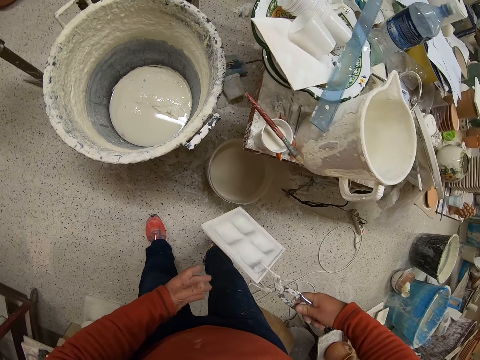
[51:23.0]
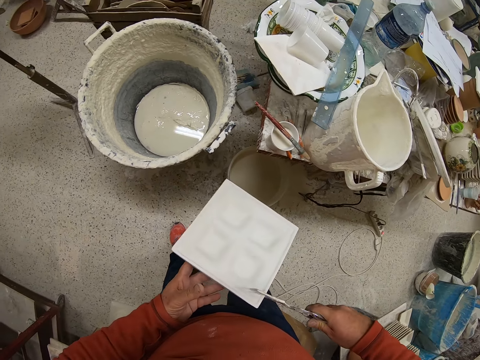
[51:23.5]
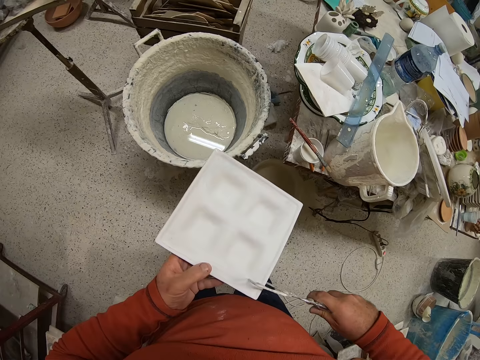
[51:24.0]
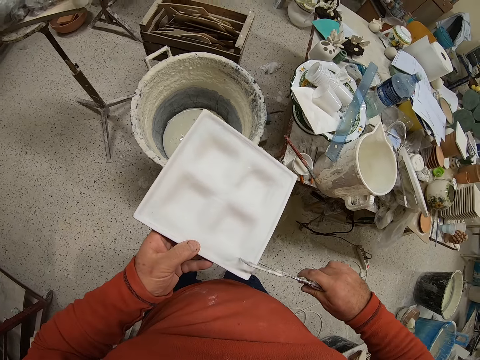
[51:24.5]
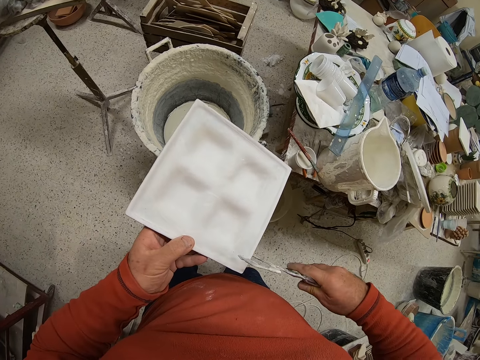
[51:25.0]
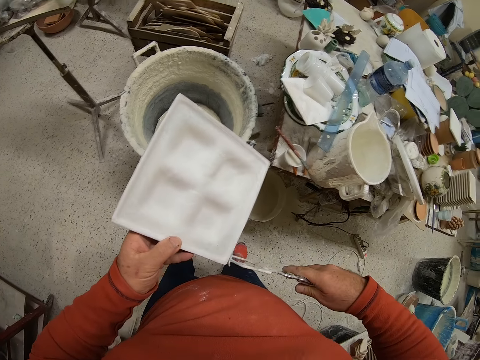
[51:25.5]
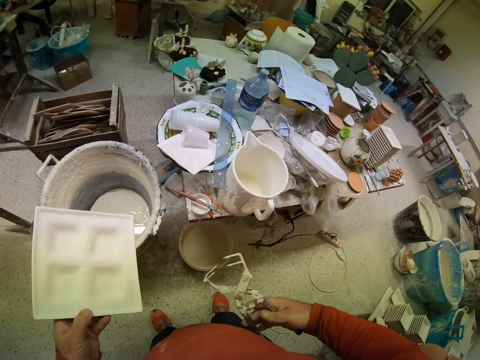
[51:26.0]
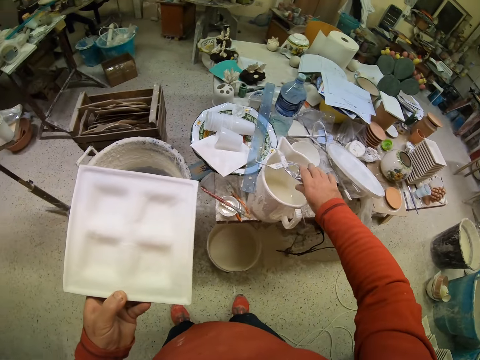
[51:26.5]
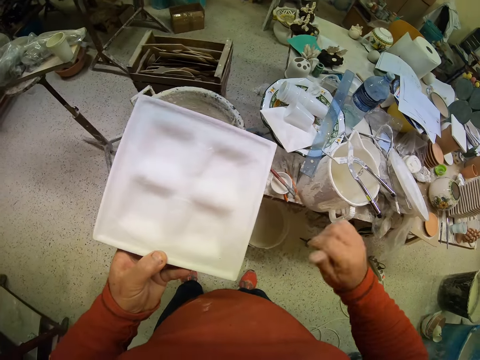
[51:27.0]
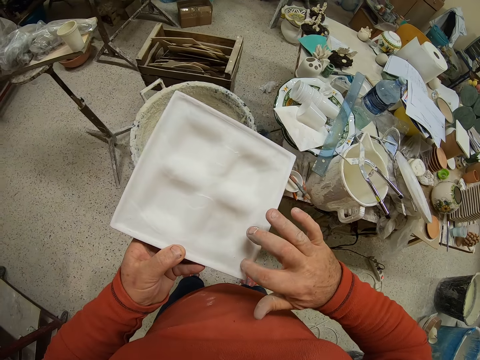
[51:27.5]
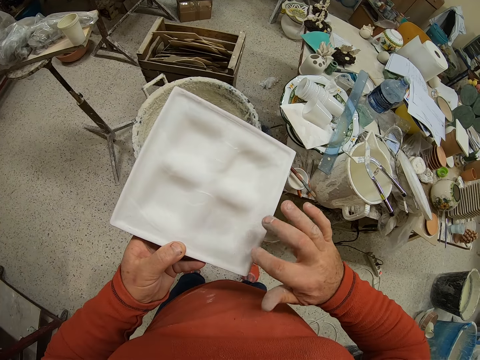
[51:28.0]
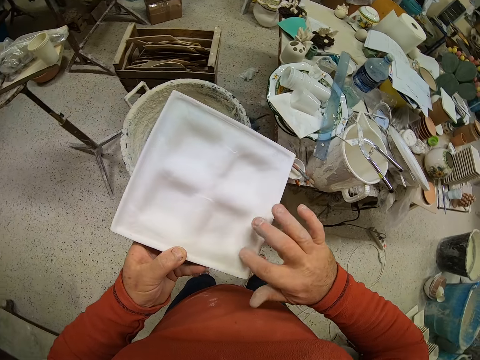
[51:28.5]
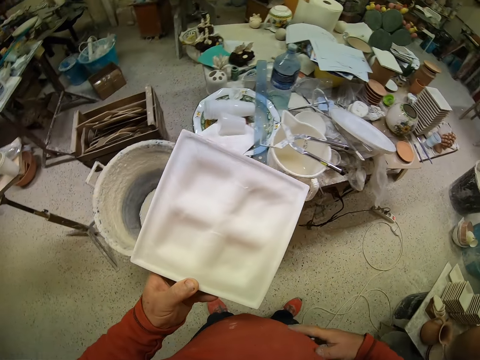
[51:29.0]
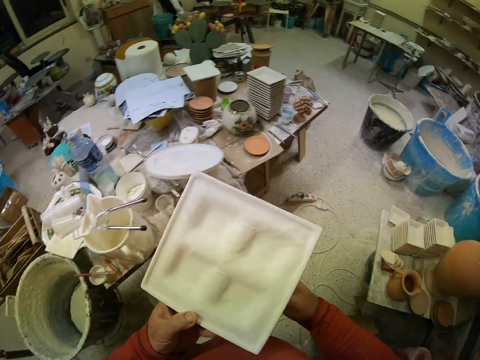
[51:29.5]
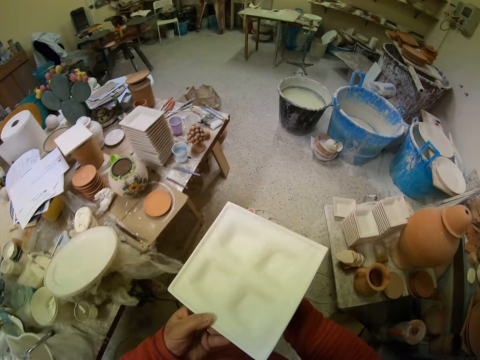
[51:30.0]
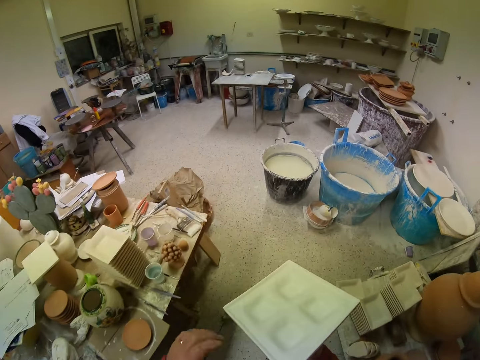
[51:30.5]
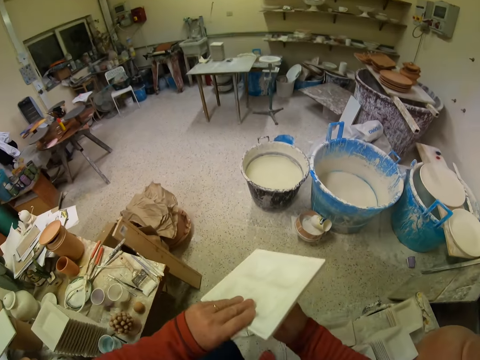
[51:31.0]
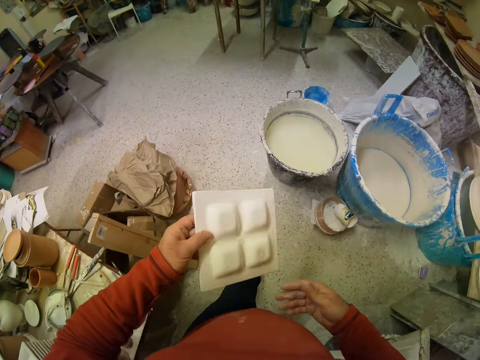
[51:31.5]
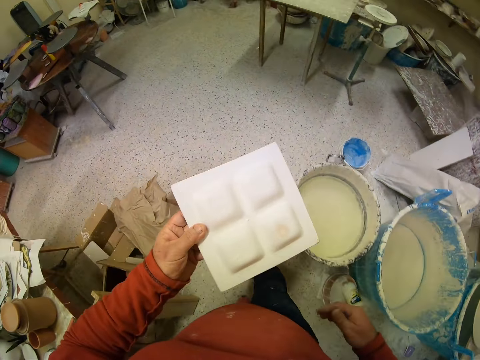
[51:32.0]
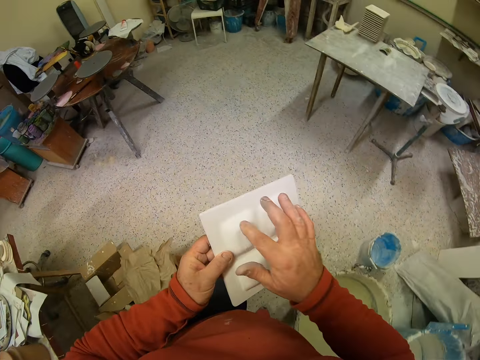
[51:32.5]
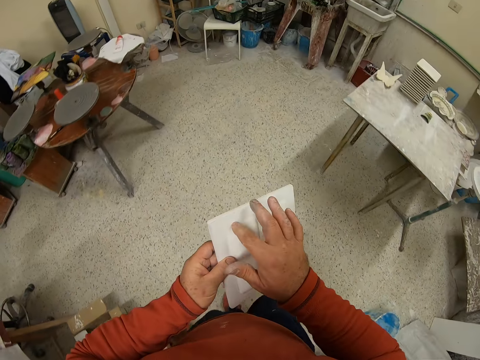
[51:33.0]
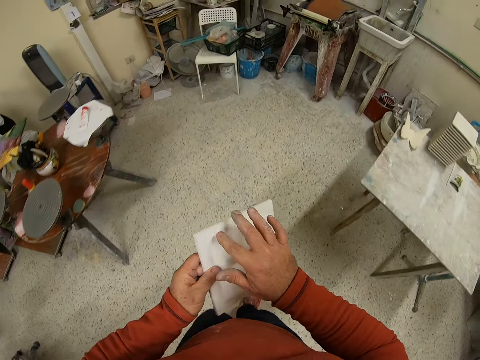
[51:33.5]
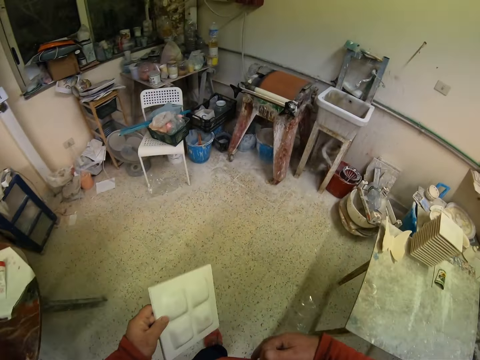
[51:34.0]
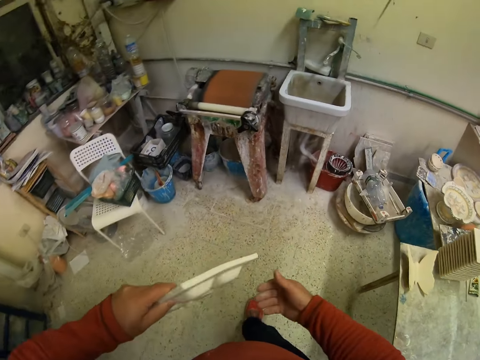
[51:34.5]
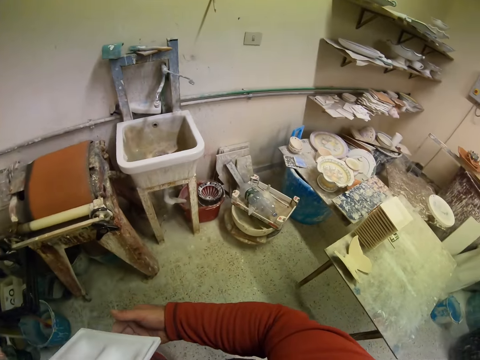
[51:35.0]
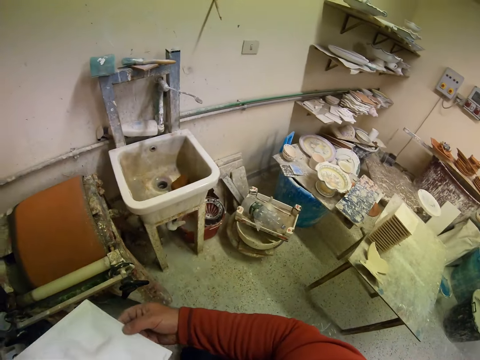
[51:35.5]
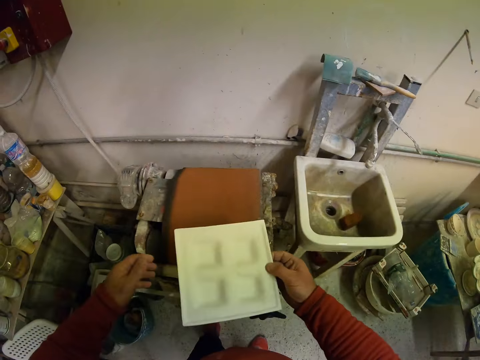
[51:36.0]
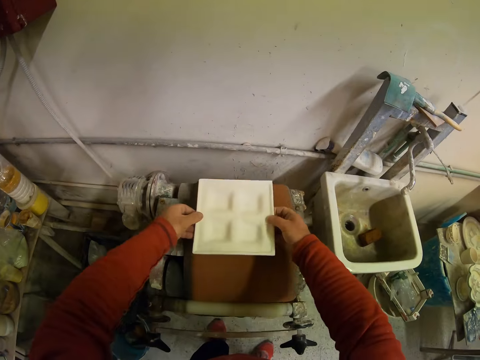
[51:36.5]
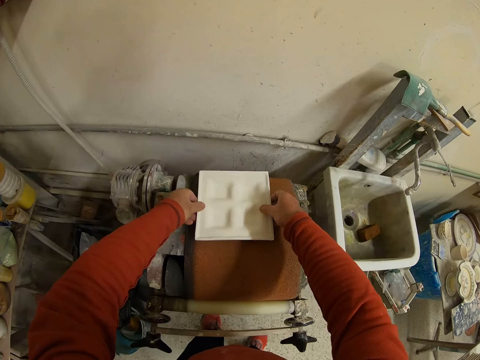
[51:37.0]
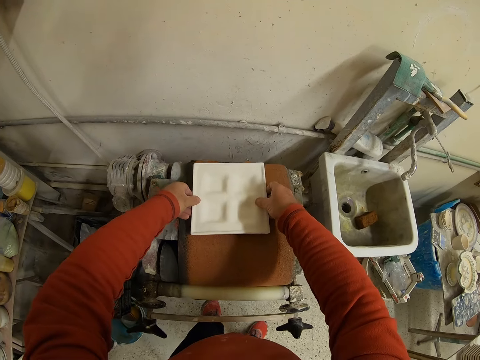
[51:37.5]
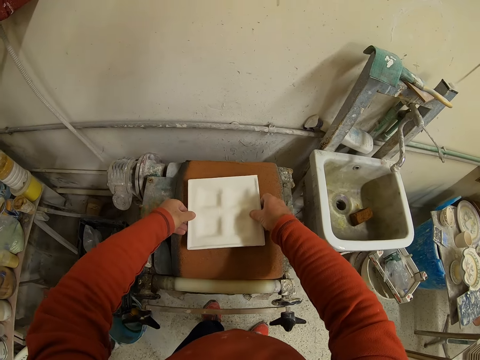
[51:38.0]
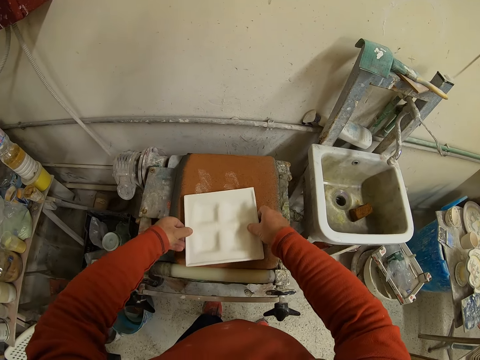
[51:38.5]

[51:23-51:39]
The camera wearer holds the plate with the left hand. He puts the holding tool on the jug. He touches the plate with his finger. He walks around. He turns the plate. He touches the plate with his finger. He rubs the plate on the paint.

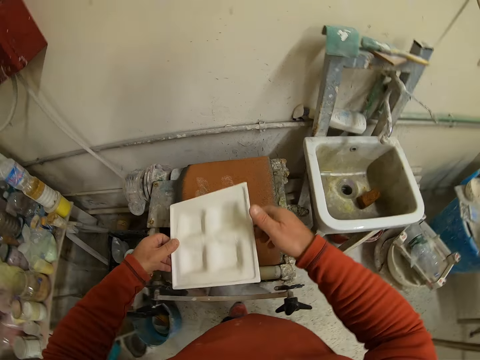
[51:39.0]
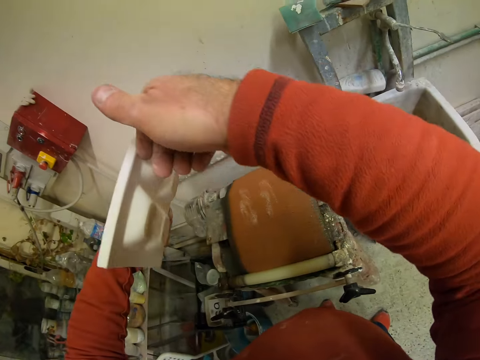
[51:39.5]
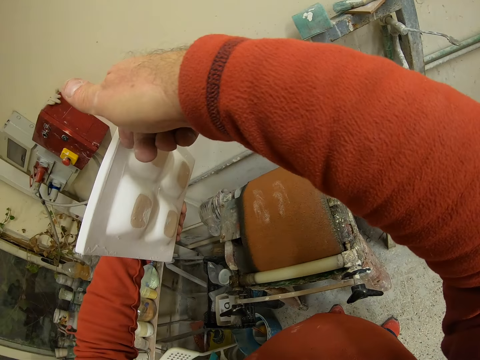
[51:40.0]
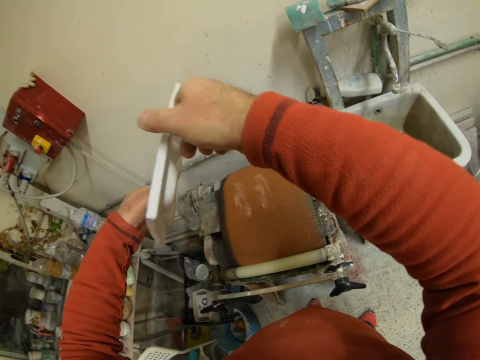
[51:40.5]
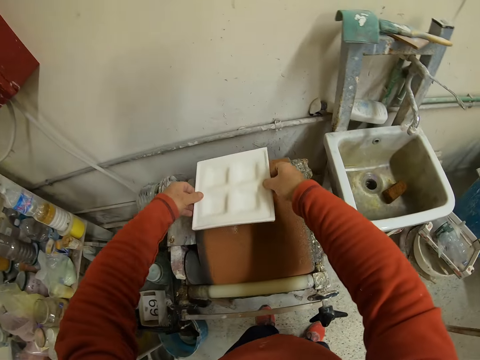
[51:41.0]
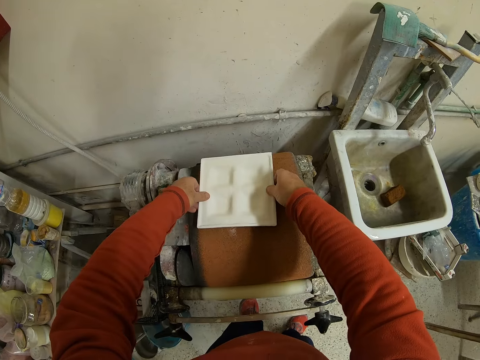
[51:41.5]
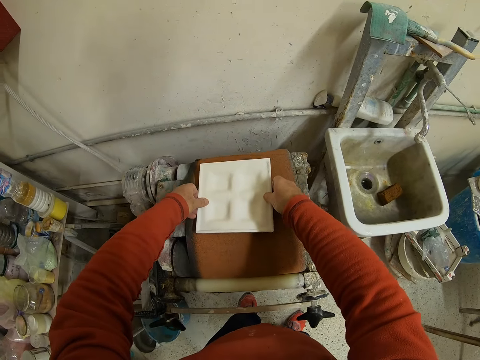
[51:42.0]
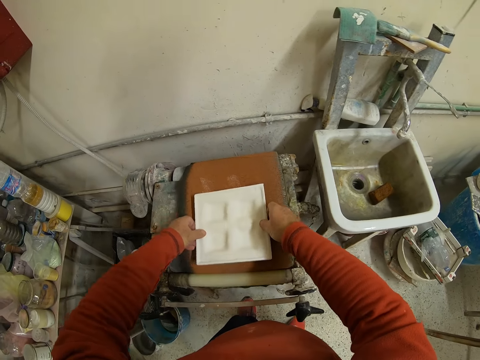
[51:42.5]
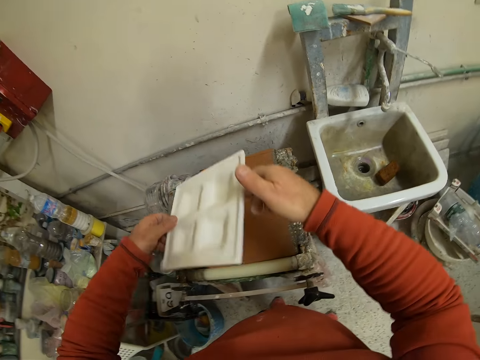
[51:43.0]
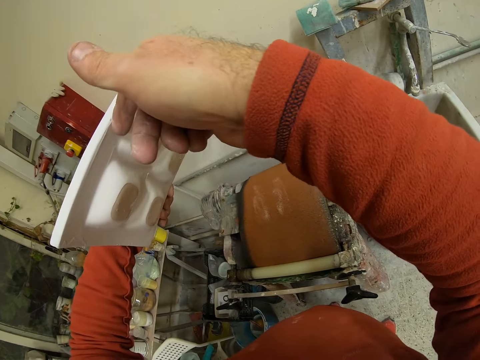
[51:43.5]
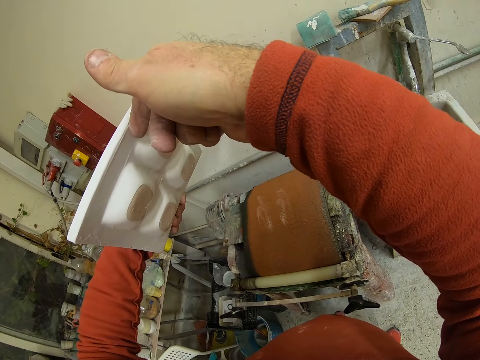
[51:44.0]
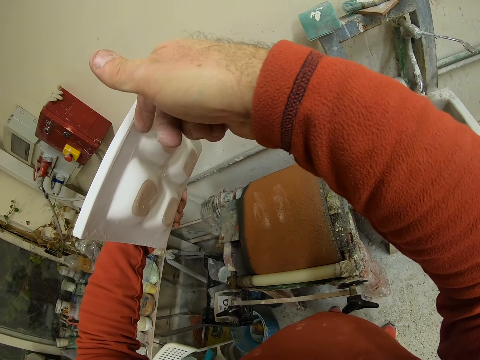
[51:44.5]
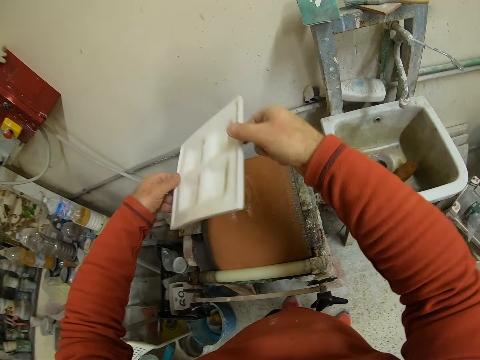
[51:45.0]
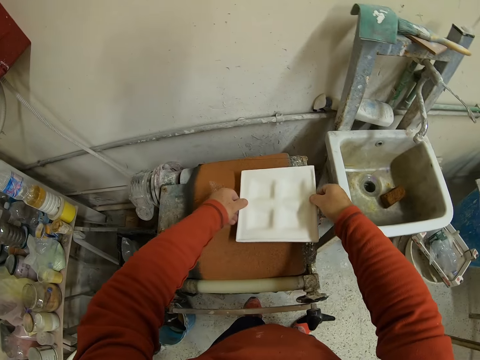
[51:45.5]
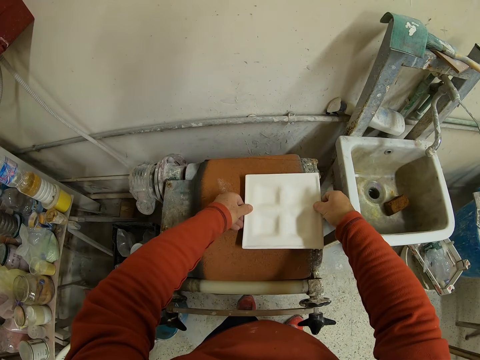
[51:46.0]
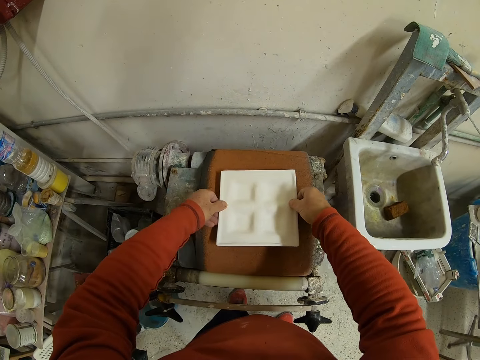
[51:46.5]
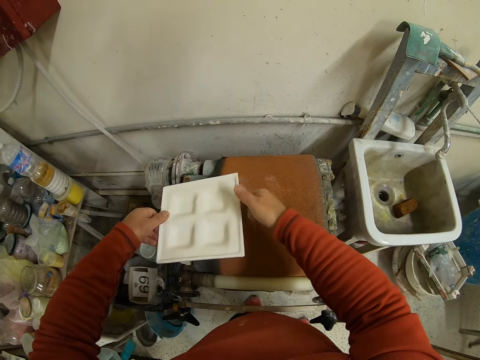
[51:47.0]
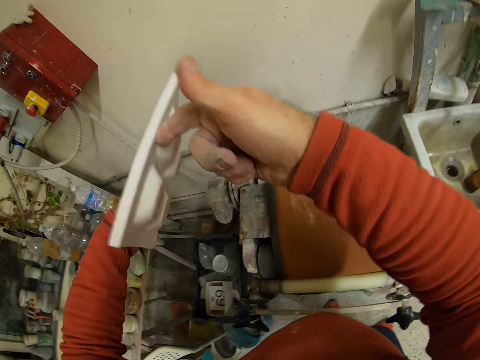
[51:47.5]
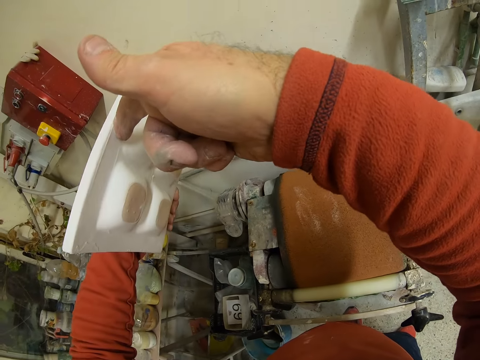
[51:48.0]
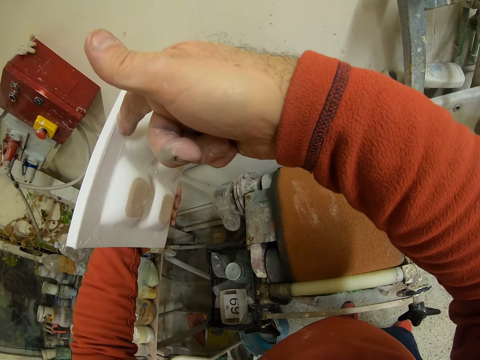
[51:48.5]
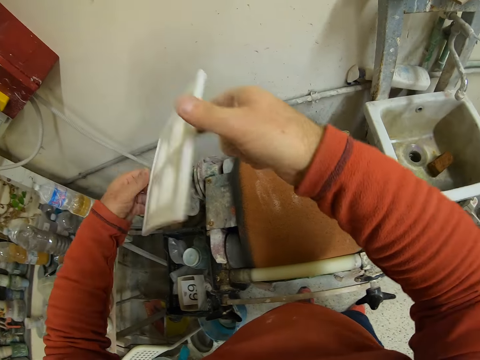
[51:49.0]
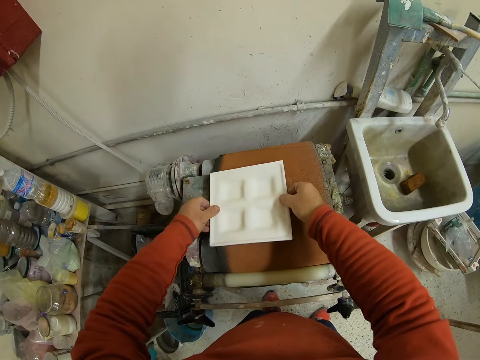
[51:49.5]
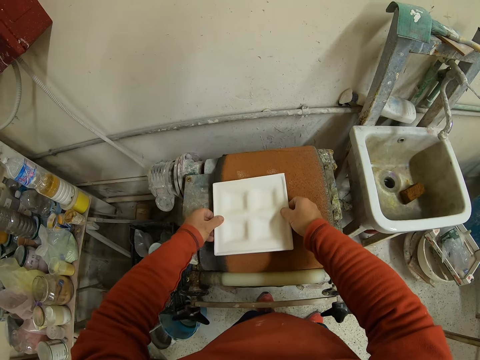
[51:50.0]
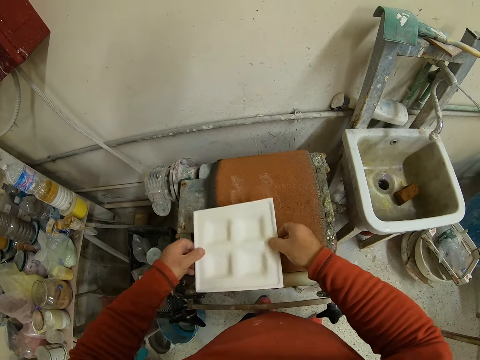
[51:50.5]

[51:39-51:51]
The camera wearer looks at the platter. They wipe the platter on something.
